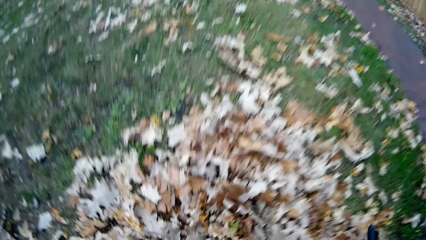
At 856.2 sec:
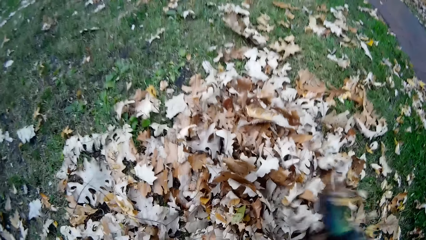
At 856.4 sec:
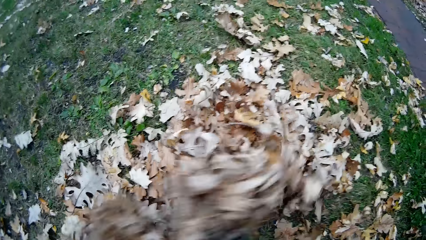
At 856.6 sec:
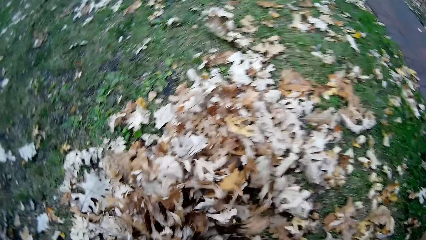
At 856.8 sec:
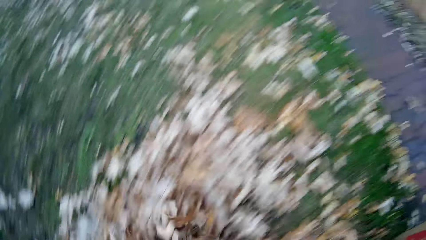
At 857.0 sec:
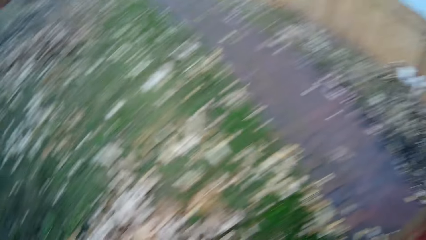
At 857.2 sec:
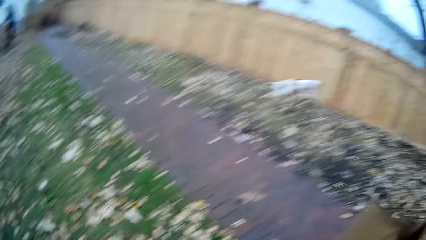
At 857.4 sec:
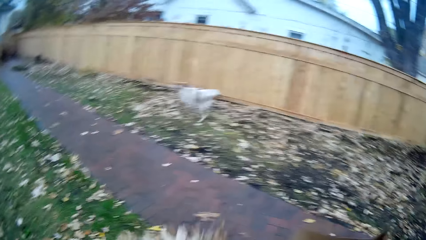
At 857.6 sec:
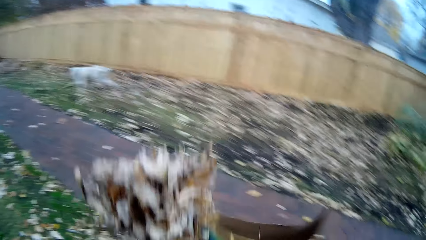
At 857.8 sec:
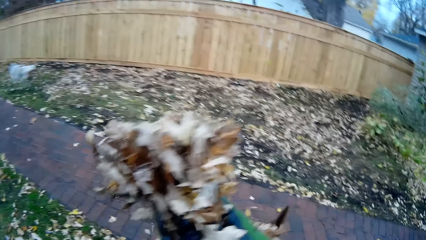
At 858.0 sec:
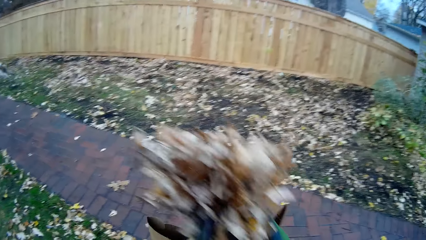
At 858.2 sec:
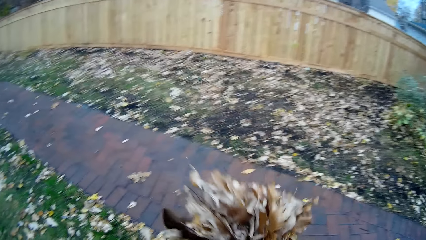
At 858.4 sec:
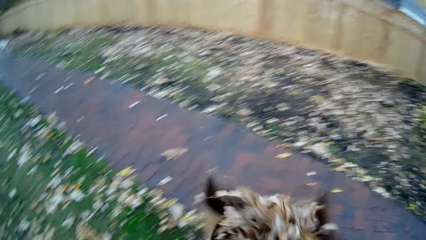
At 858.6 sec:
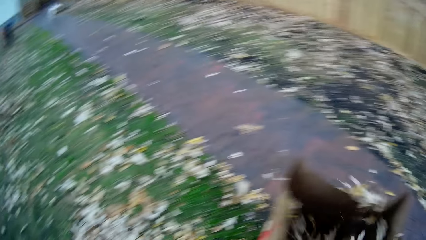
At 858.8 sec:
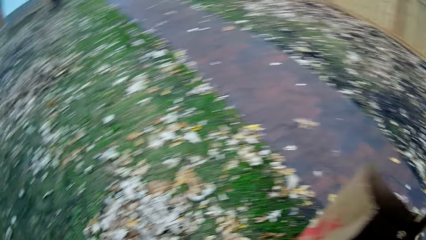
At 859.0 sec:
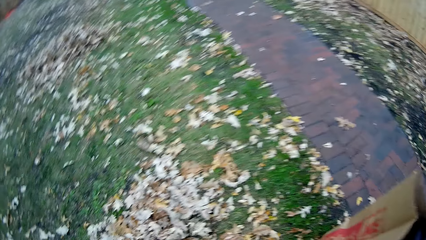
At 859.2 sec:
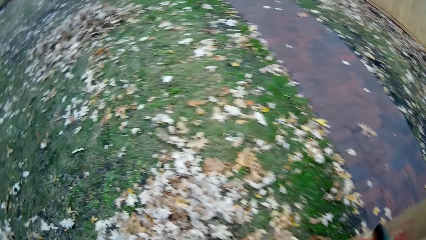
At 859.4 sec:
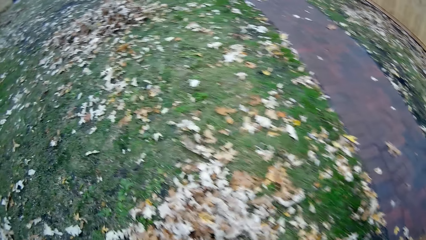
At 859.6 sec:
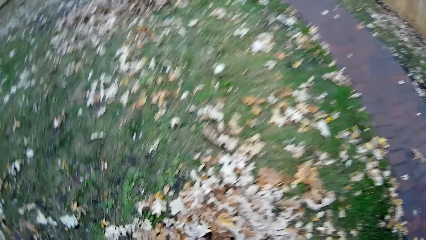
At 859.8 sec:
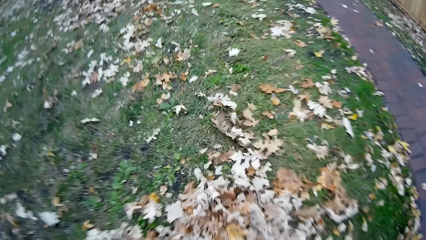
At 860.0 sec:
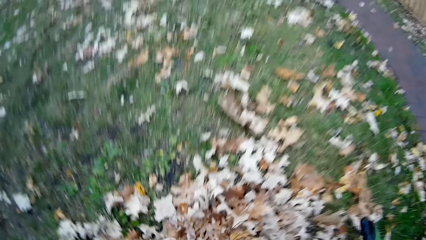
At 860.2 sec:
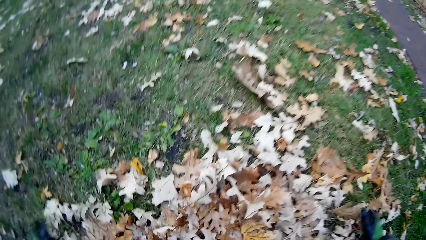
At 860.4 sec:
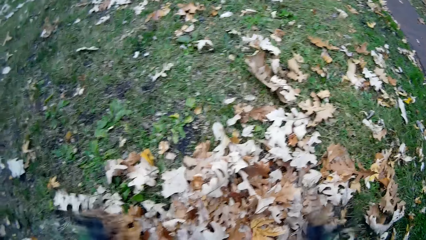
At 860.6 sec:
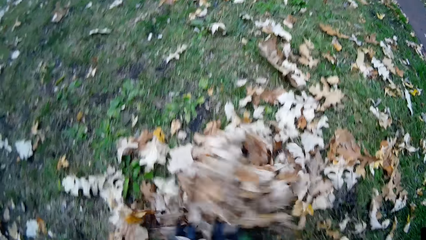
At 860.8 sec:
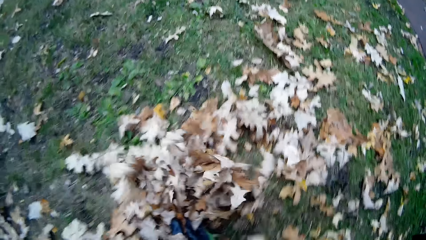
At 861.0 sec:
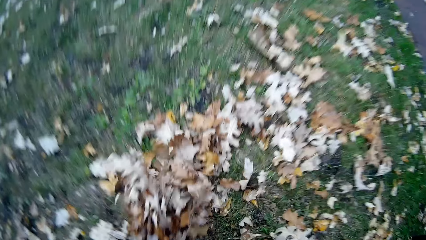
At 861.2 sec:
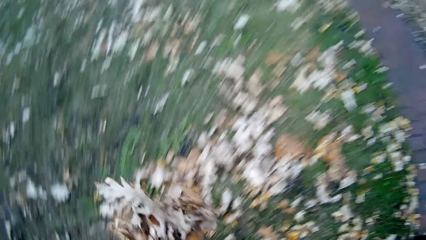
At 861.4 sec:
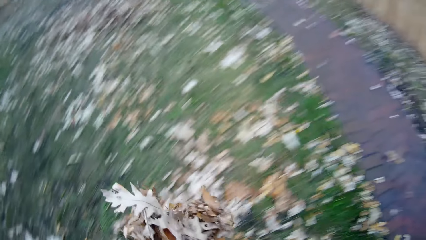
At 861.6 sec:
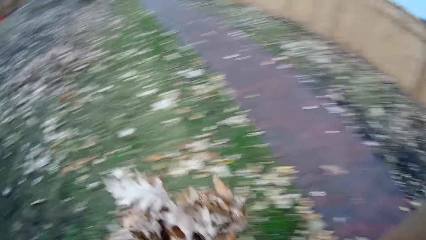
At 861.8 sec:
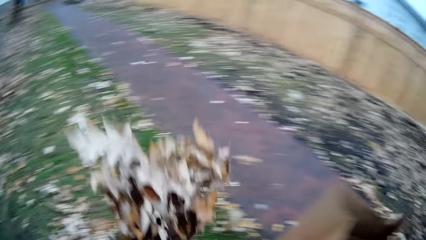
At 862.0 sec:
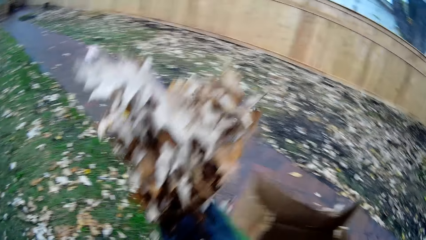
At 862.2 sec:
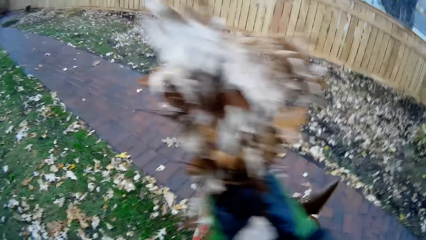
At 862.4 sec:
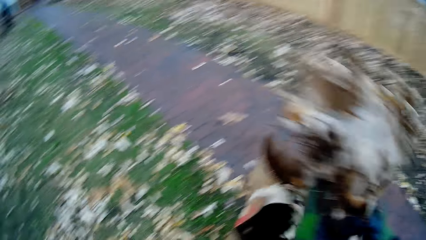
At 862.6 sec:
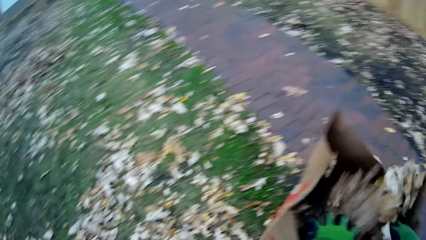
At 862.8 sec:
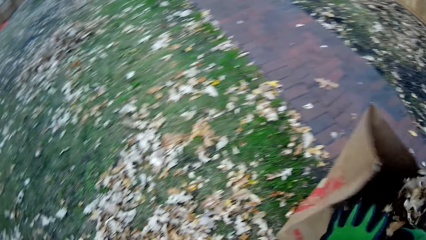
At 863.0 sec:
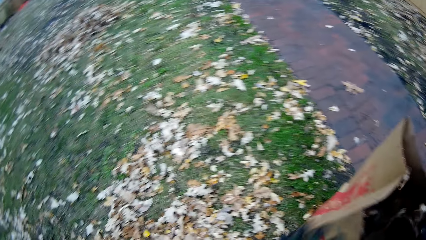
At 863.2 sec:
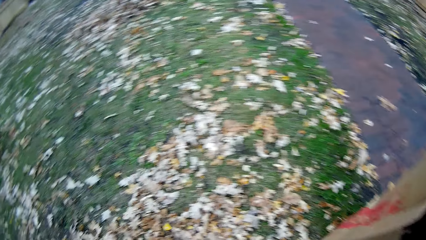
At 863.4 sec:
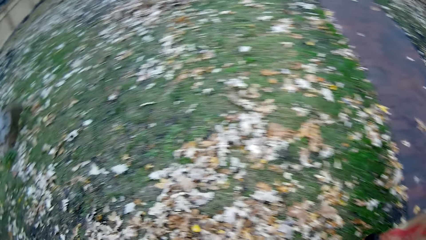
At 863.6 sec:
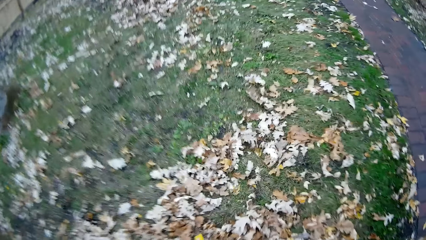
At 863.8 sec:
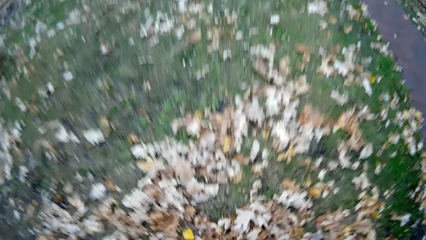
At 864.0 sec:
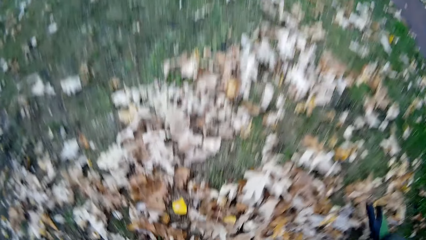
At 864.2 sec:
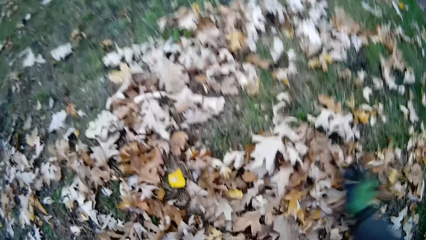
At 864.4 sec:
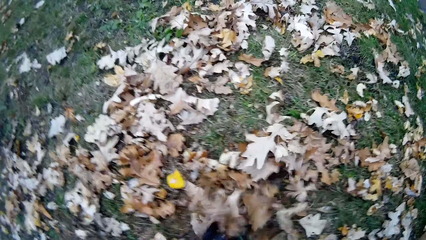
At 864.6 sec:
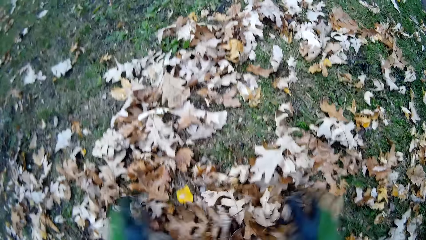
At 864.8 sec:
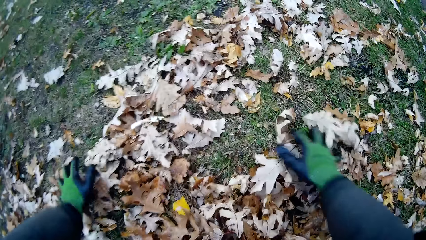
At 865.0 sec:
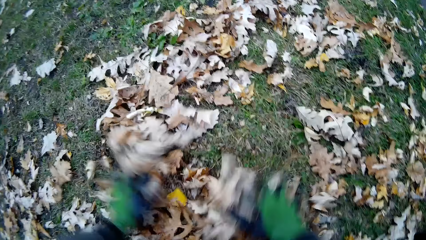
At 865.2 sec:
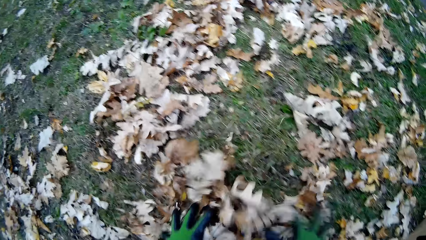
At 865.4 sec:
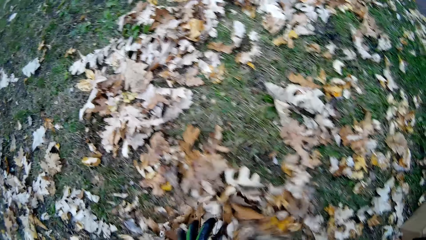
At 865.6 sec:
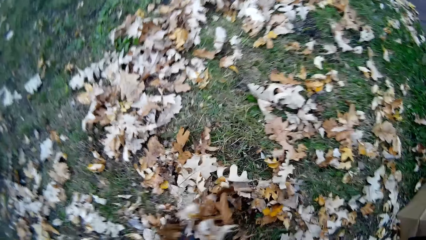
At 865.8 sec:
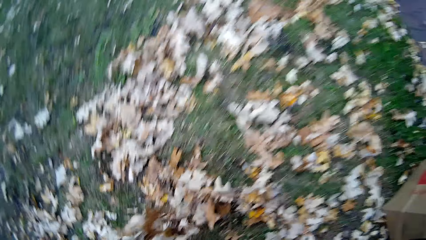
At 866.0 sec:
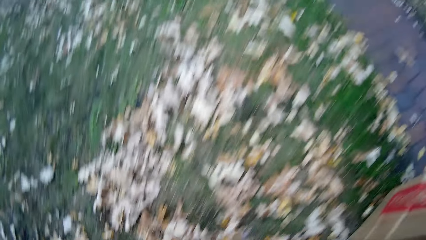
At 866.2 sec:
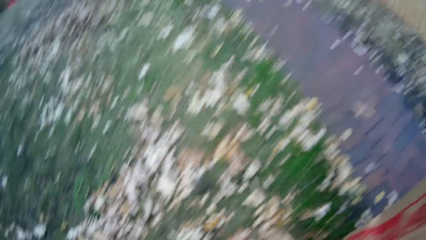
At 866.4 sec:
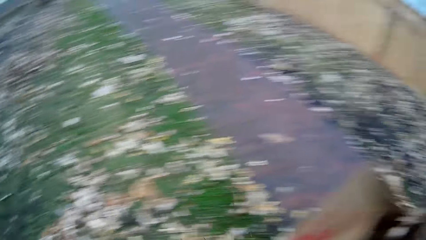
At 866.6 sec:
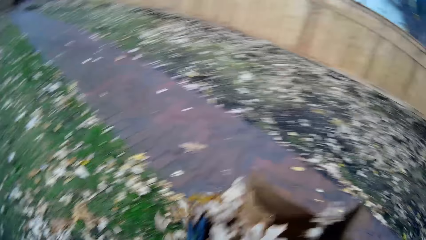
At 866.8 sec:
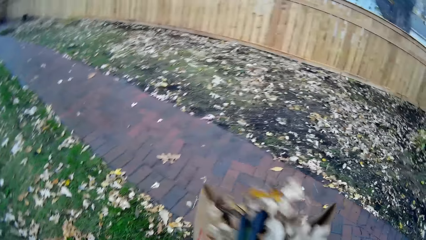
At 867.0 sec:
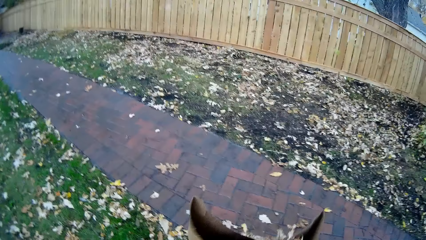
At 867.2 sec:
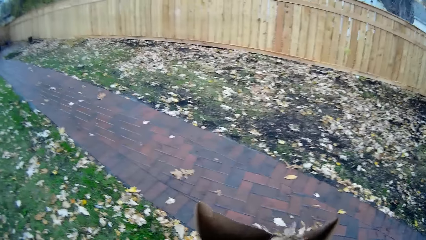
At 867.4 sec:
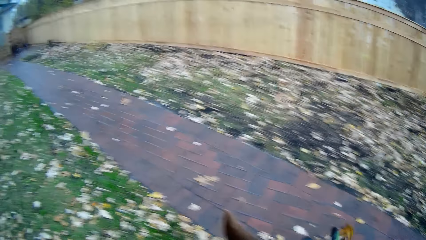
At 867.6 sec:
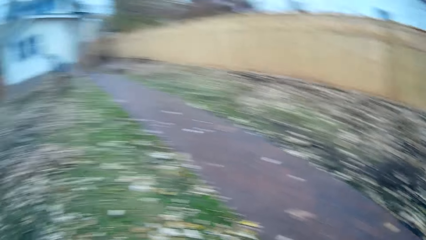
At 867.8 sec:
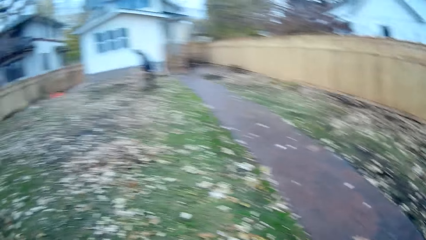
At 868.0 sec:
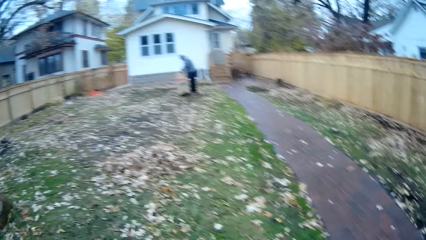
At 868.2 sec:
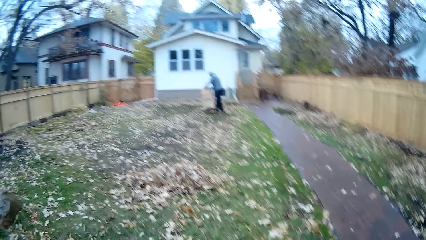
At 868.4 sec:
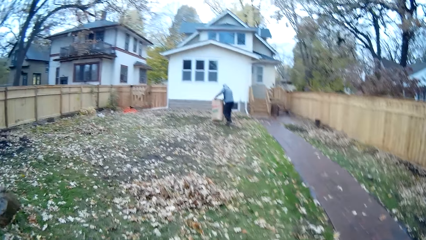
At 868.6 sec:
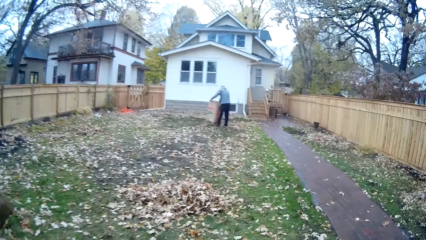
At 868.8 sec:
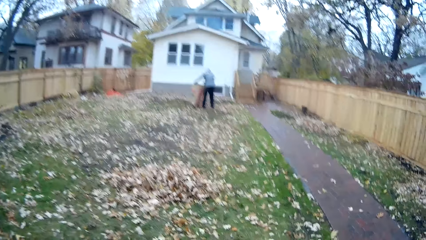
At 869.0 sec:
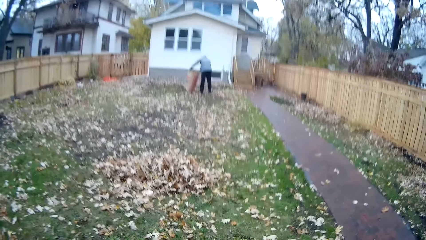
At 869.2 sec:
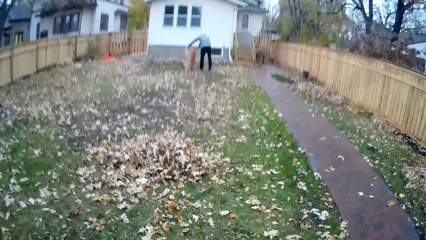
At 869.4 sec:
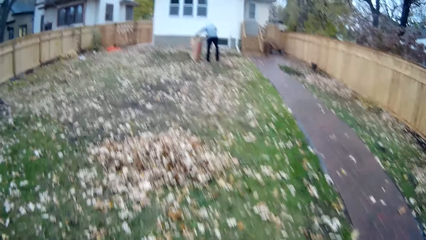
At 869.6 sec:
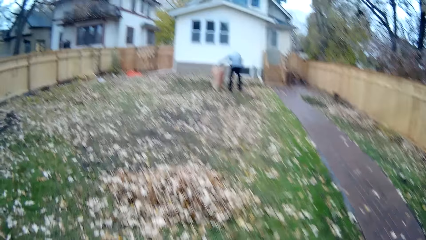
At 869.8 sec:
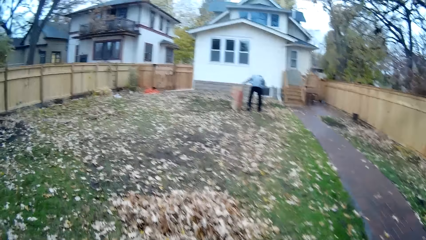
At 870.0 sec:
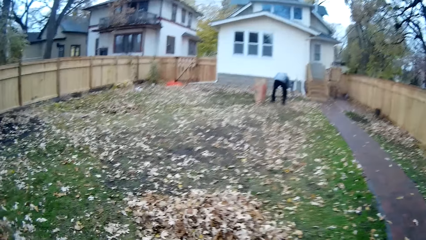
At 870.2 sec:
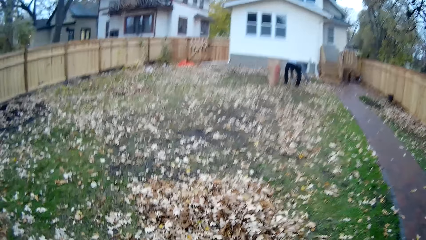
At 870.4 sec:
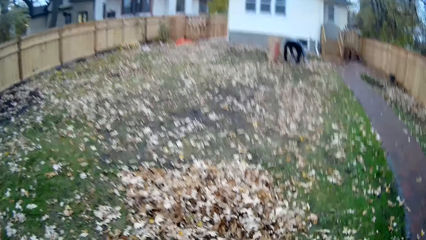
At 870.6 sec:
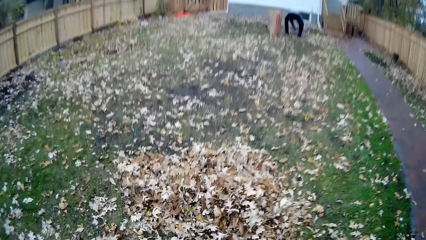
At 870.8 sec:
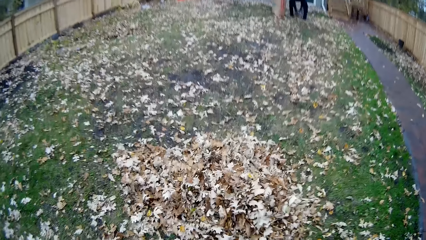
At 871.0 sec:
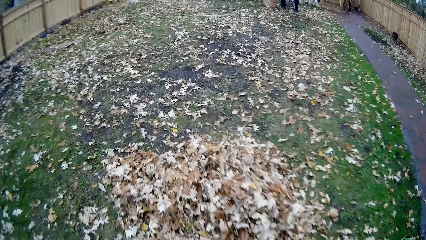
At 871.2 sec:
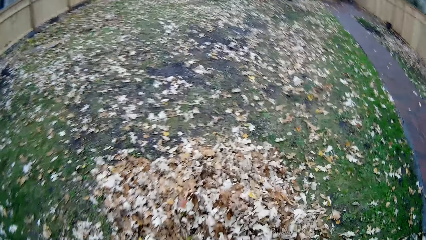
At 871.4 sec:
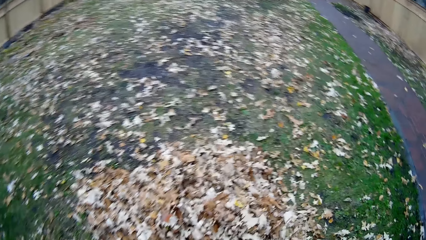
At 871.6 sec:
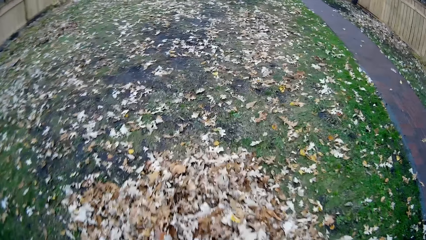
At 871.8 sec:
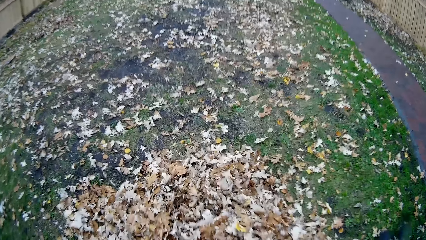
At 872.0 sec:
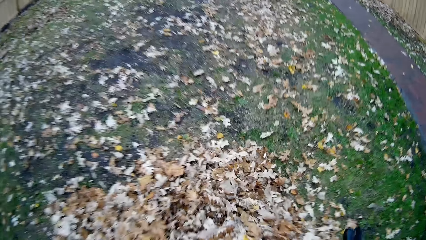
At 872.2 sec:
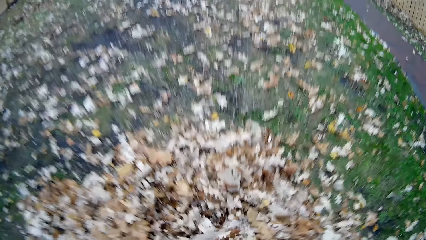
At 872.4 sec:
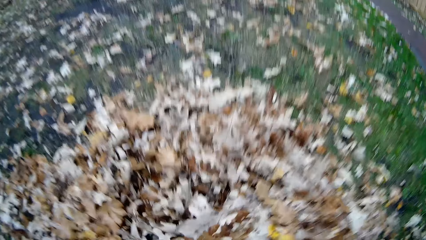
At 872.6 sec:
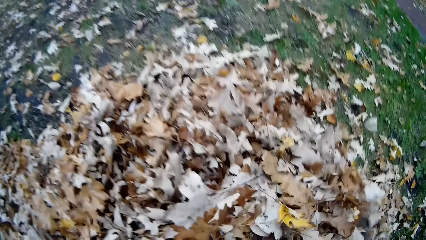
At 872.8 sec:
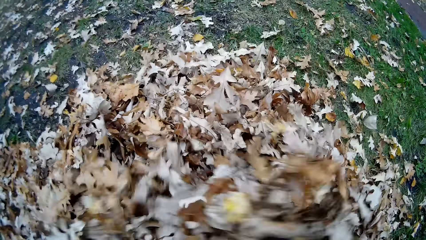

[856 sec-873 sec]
The camera wearer picks up debris or leaves from the floor with both hands. They put the debris in the paper bag with both hands. They pick up debris from the floor with both hands. They put the debris in the paper bag with both hands. They assemble the leaves together. They pick up debris from the floor with both hands. They put the debris in the paper bag with both hands. They walk around the field. A man holds another paper bag with both hands. The man drops the paper bag on the floor with both hands. The man picks up debris from the floor with both hands.
